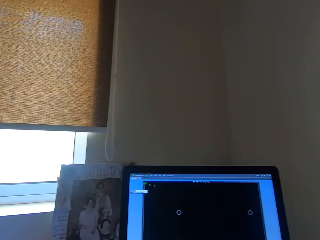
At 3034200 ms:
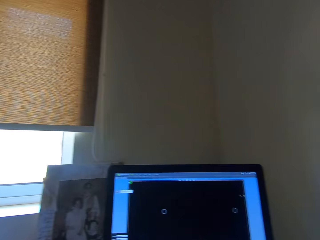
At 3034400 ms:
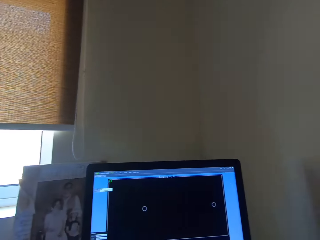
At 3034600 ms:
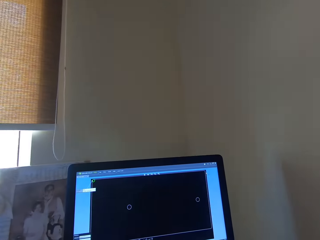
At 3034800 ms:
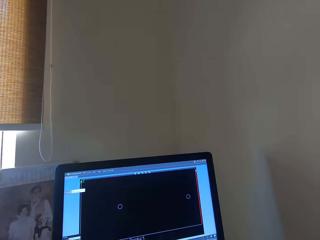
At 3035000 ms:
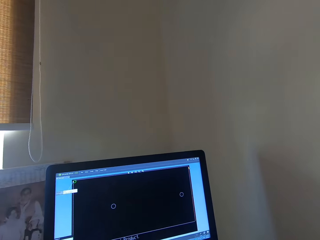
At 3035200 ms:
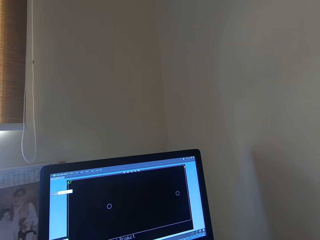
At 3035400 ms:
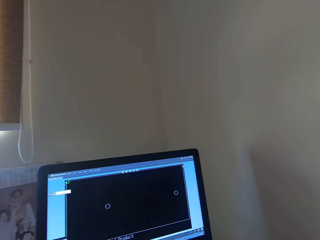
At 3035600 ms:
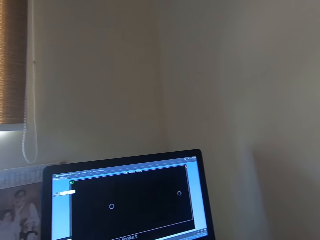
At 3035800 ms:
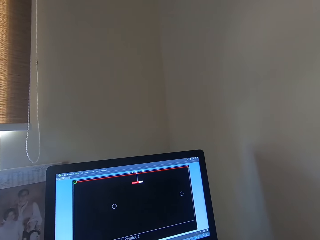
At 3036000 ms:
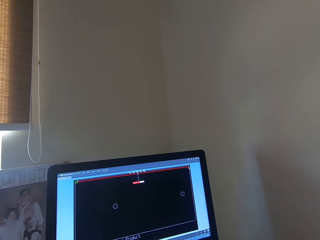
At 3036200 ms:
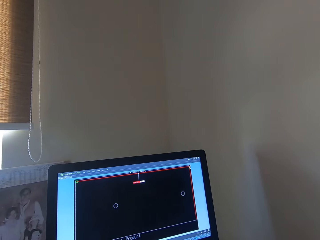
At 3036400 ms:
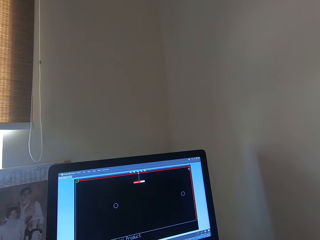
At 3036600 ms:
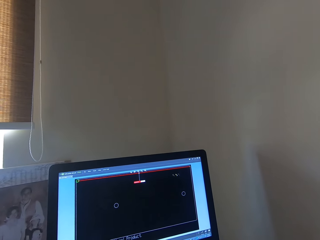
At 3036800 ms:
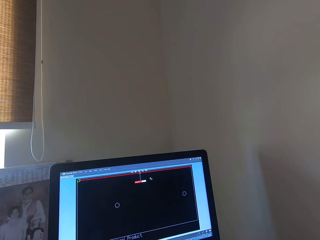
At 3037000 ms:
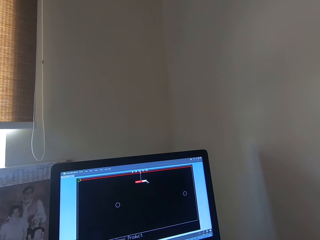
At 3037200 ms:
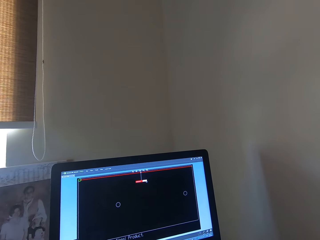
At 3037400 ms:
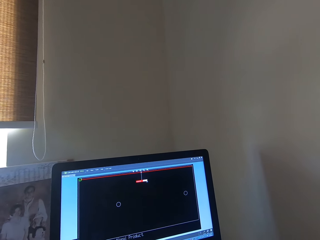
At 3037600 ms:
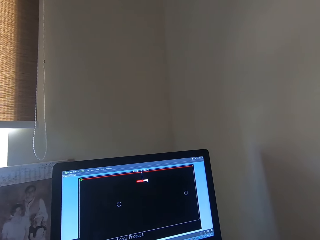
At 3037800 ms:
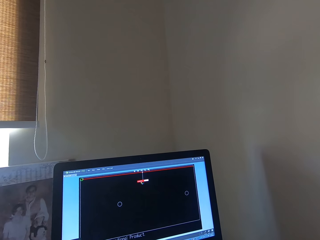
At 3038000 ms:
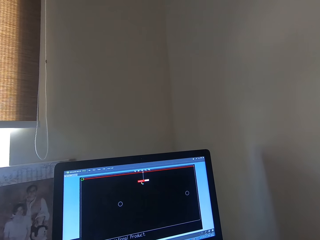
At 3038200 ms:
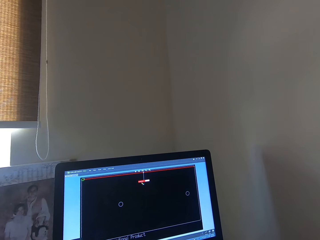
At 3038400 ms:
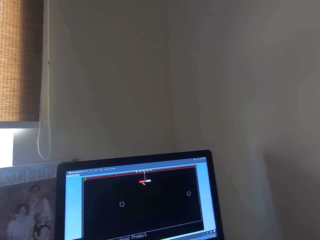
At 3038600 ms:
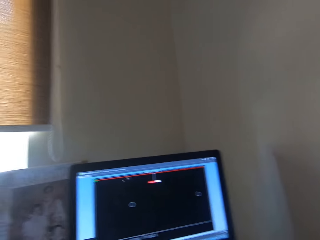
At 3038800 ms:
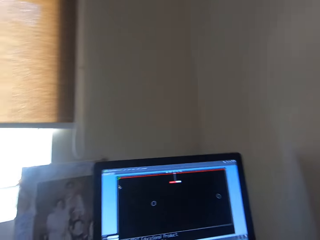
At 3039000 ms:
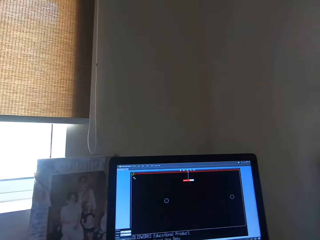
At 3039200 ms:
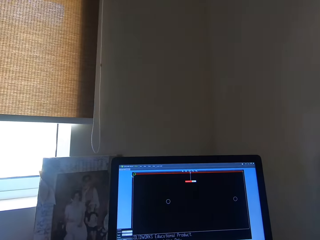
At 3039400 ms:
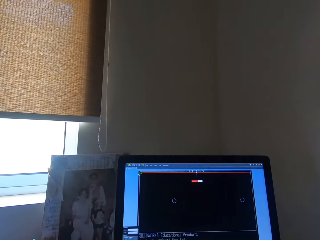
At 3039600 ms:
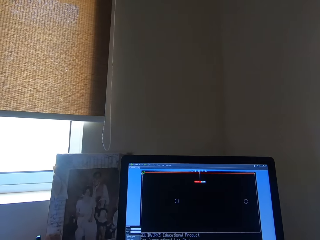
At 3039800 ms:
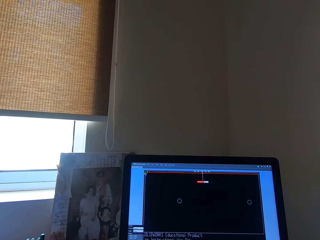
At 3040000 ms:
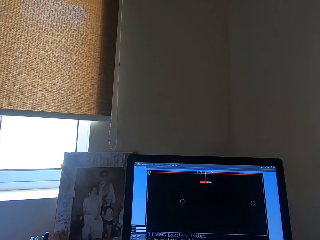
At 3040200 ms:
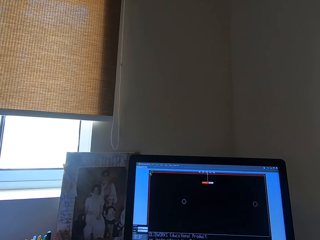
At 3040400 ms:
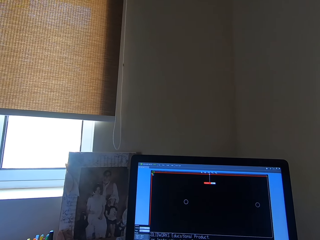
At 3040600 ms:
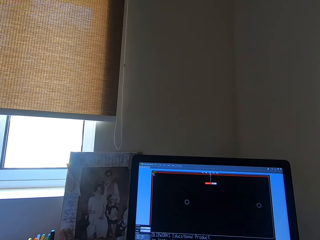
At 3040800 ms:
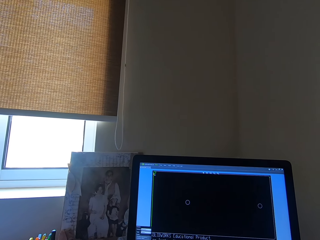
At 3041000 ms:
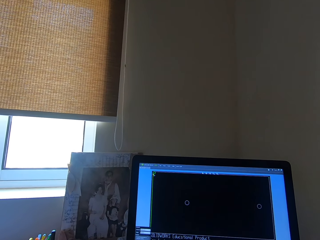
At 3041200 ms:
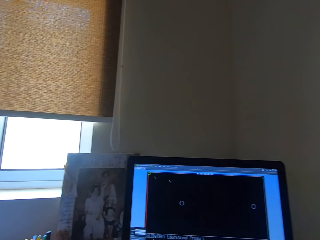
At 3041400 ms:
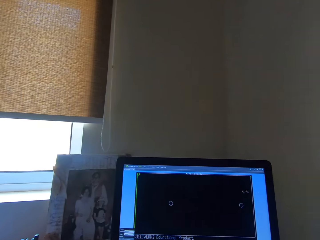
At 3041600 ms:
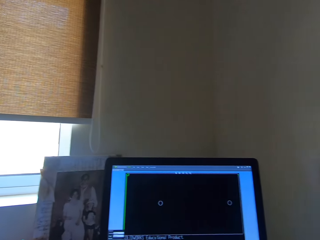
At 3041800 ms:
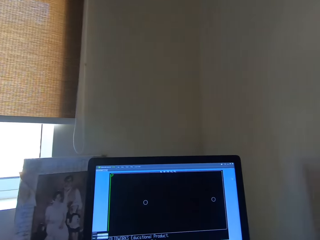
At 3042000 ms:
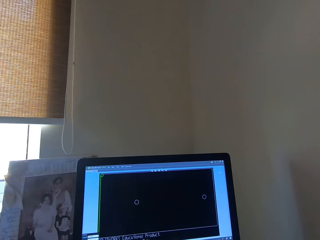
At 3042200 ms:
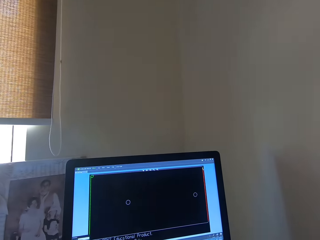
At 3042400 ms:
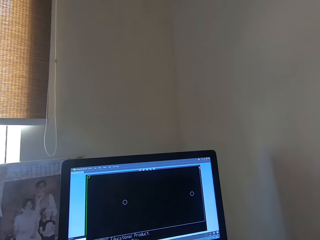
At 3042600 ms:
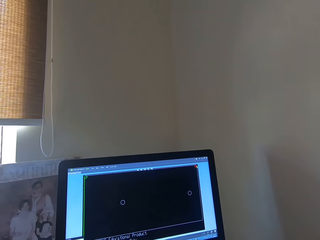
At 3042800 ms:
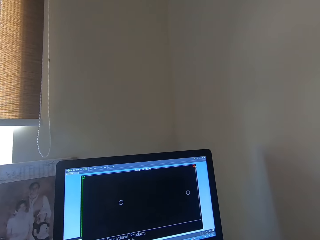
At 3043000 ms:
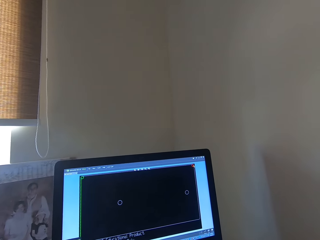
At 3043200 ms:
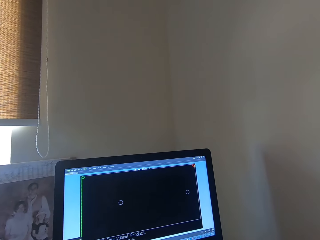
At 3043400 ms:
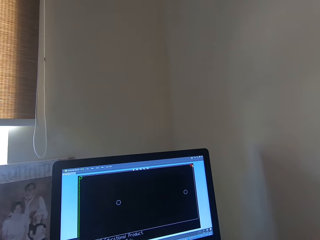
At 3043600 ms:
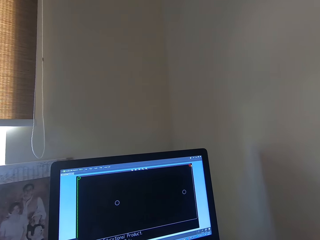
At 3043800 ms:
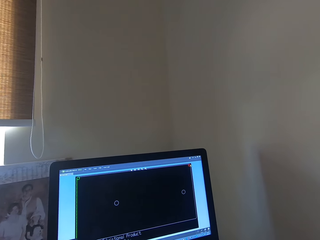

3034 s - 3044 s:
The camera wearer selects on an app. They select on the app again. They move a cursor.

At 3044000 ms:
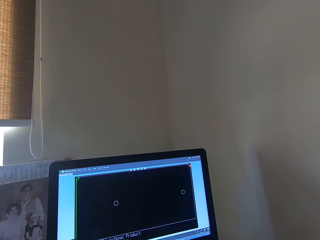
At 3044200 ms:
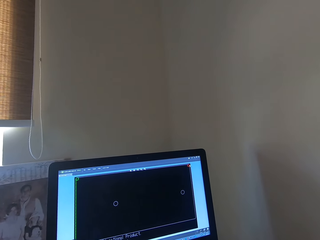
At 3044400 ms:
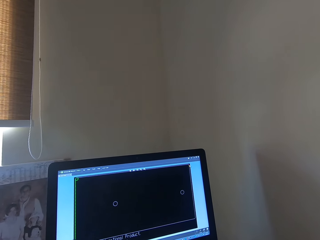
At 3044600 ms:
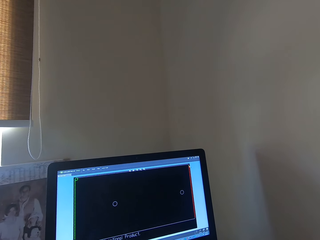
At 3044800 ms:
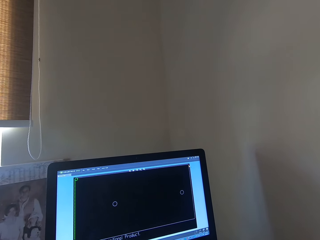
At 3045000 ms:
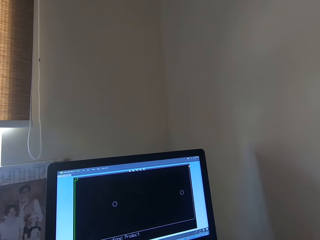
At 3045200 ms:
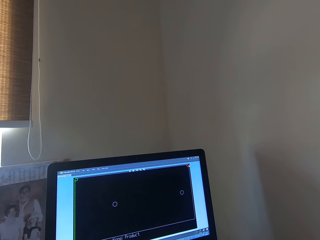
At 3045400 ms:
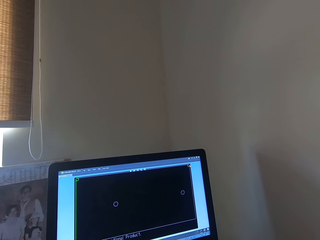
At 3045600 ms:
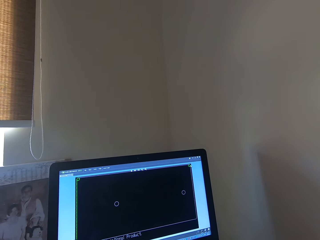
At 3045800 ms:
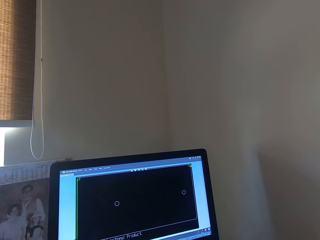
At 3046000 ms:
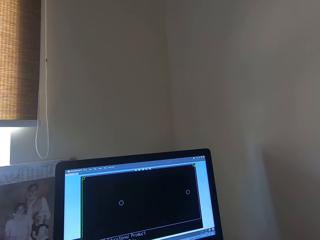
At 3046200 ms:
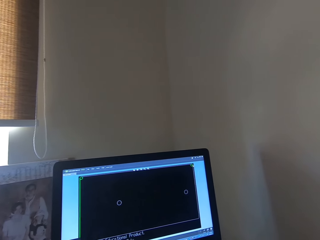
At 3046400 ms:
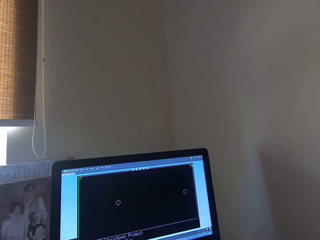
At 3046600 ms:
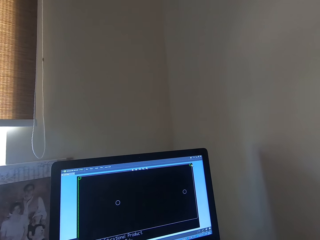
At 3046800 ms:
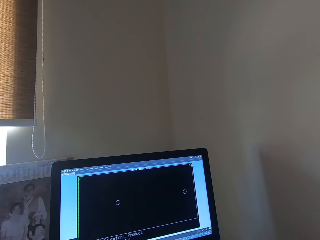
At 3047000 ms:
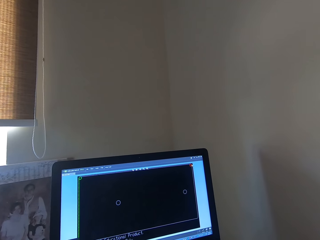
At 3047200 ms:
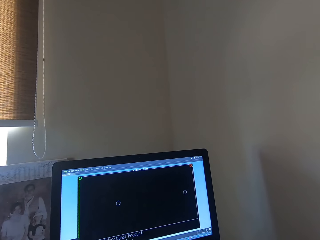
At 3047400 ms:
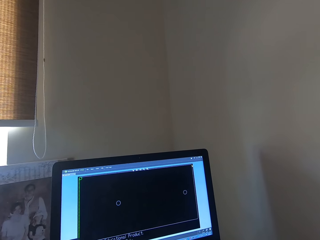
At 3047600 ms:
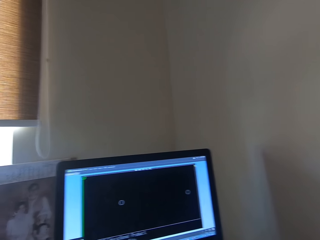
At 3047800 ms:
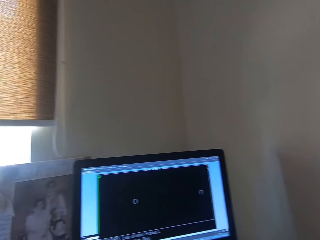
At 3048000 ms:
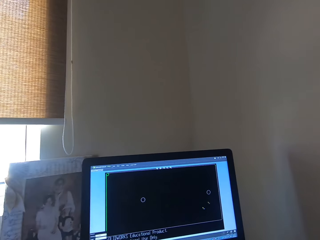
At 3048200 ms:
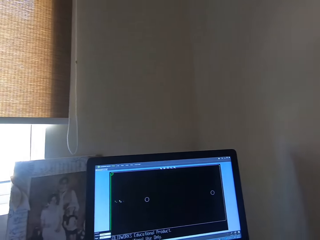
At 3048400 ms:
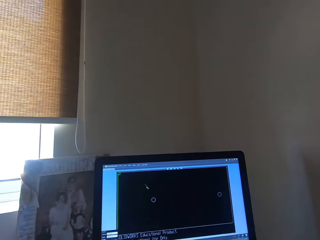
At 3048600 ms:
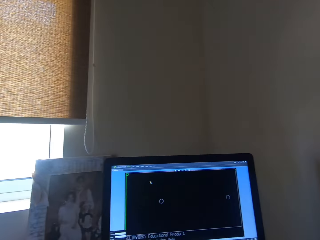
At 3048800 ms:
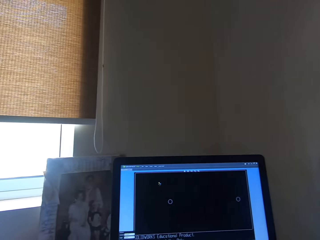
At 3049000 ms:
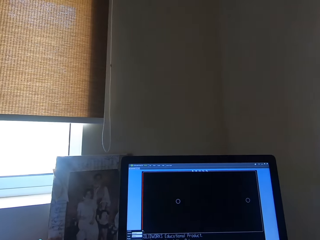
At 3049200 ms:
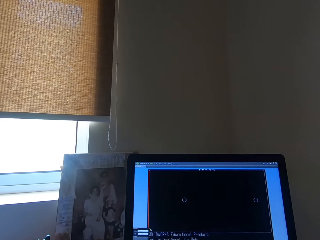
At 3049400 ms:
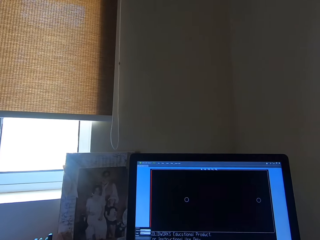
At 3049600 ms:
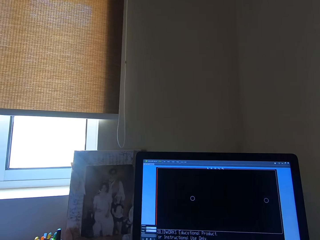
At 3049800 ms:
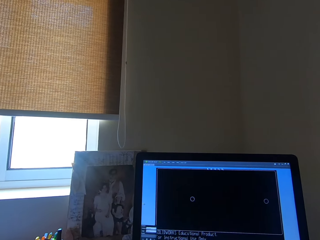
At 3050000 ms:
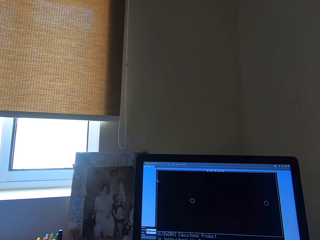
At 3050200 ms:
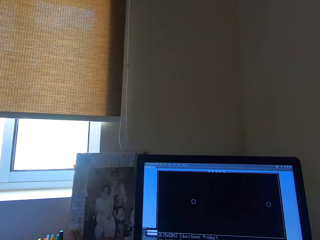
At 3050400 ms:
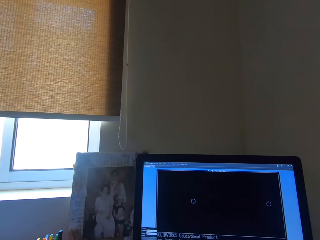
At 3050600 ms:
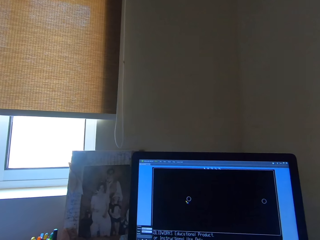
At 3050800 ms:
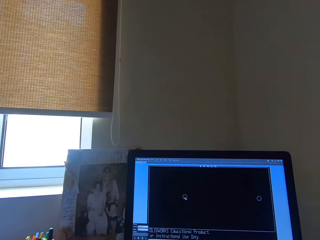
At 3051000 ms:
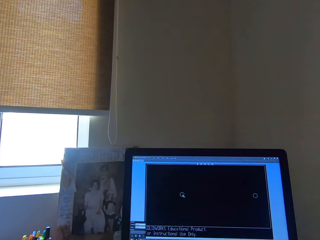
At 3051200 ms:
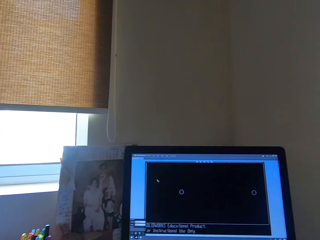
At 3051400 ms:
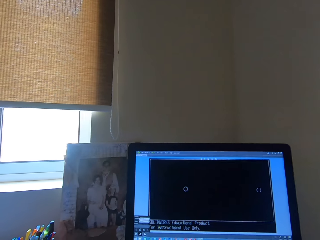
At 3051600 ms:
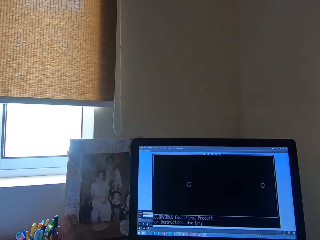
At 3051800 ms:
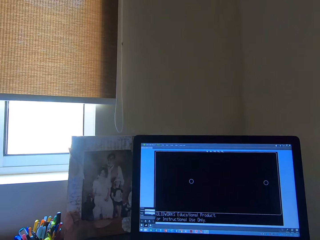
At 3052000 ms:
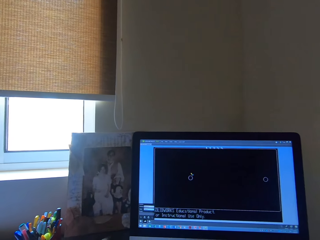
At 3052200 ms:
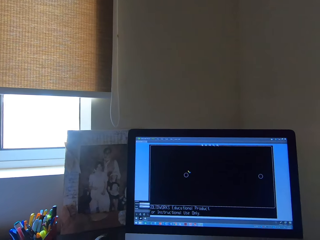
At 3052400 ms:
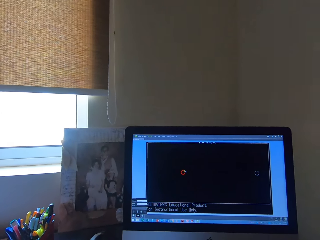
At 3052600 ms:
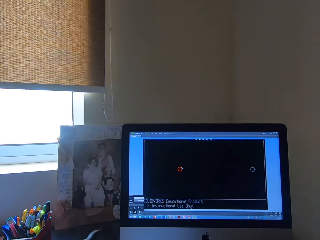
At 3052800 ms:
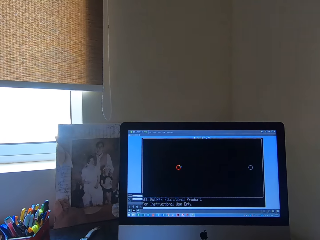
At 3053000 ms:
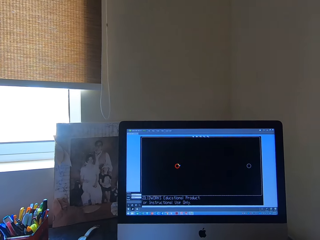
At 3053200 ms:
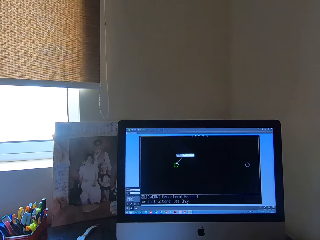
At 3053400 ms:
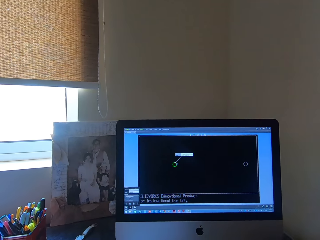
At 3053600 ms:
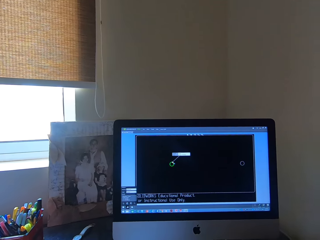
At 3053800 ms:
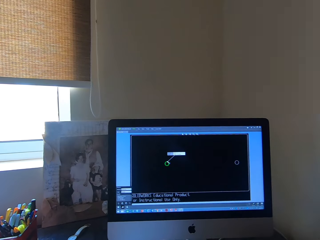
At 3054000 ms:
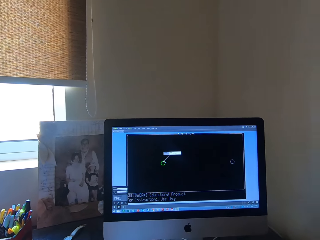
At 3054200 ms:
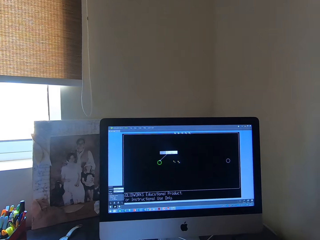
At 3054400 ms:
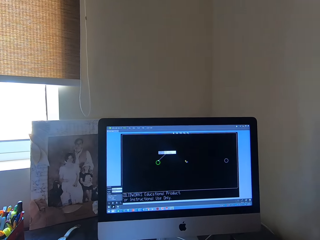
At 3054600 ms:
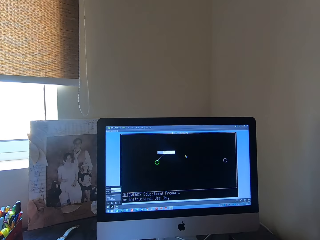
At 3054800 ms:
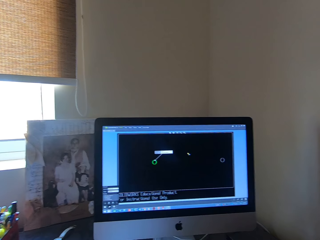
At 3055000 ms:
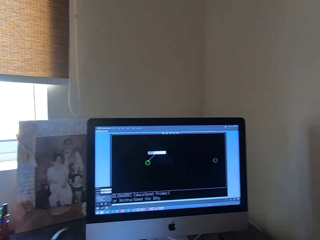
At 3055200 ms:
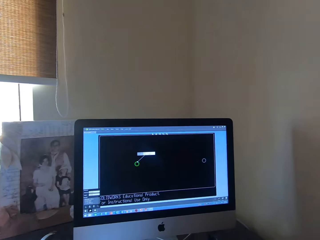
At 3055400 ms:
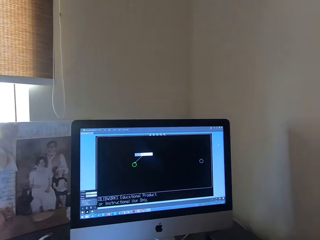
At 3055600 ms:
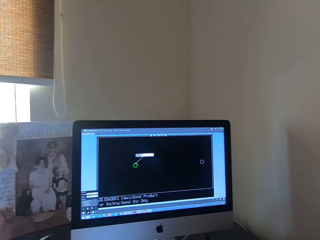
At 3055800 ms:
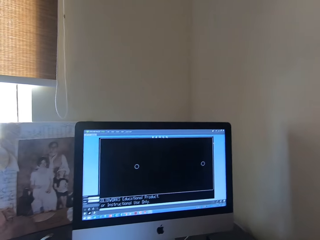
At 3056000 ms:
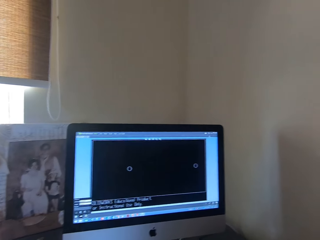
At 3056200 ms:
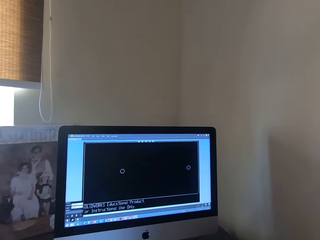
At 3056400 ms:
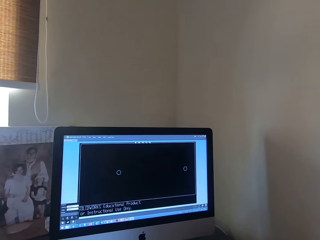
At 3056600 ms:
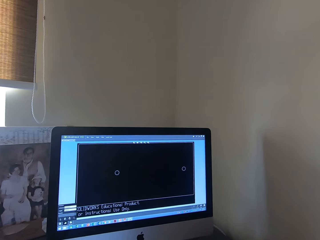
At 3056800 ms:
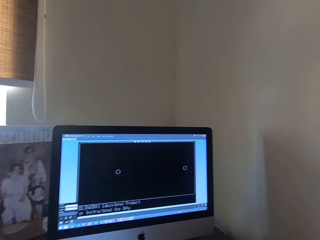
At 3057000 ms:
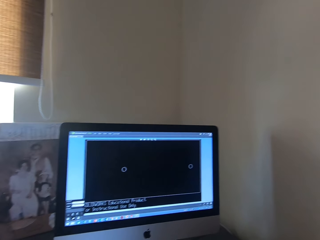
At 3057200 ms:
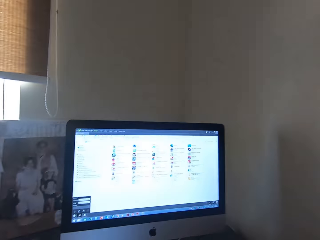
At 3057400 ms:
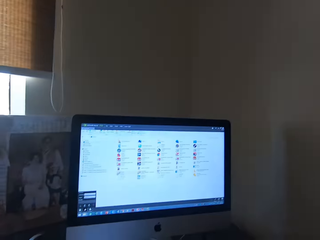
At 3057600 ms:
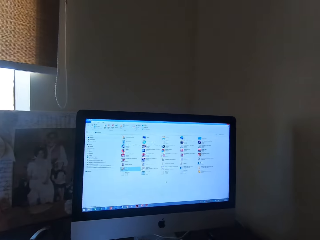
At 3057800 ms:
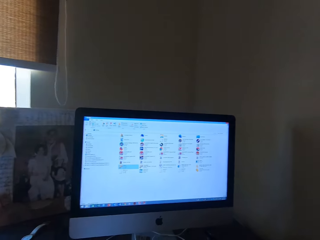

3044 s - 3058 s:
The camera wearer clicks a mouse. They speak. They click an app. They move a cursor.
